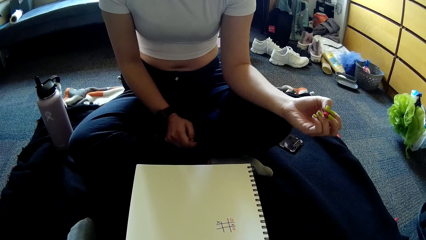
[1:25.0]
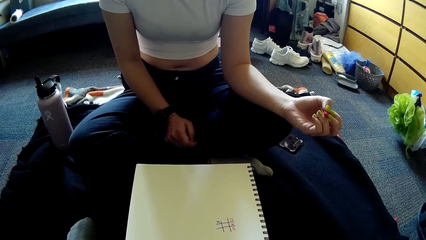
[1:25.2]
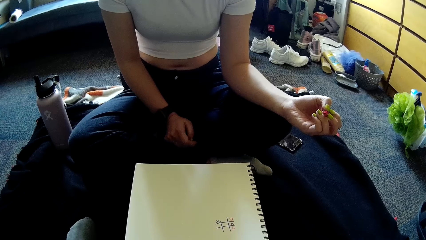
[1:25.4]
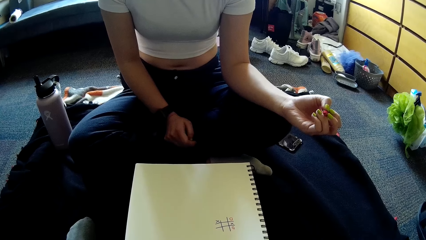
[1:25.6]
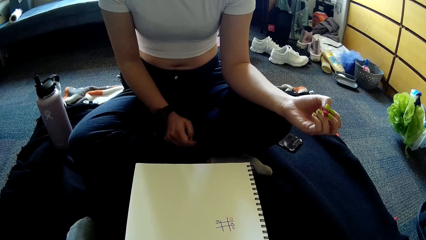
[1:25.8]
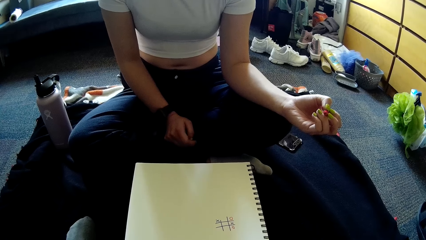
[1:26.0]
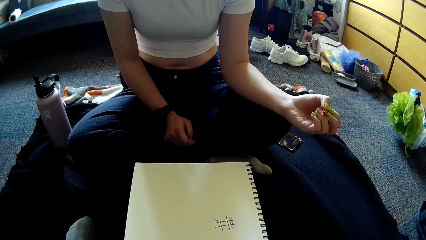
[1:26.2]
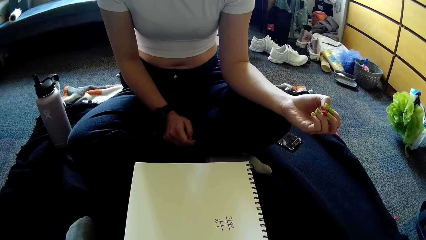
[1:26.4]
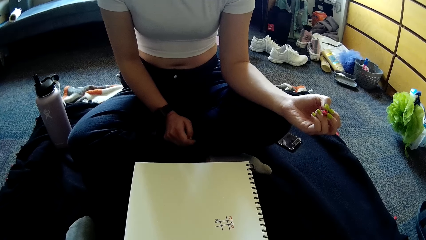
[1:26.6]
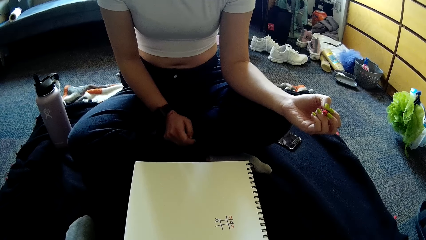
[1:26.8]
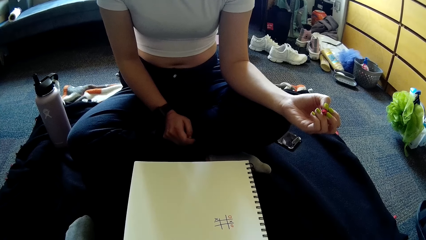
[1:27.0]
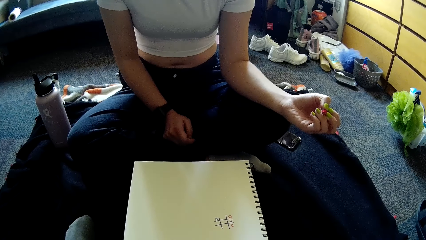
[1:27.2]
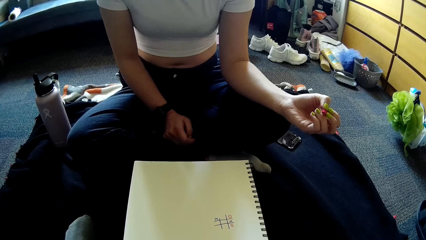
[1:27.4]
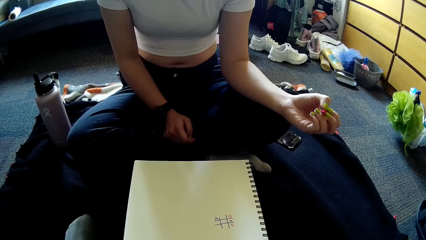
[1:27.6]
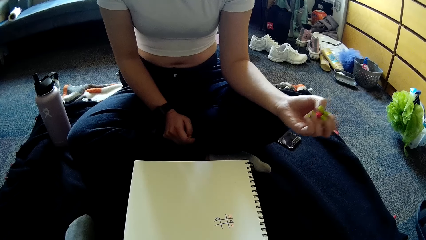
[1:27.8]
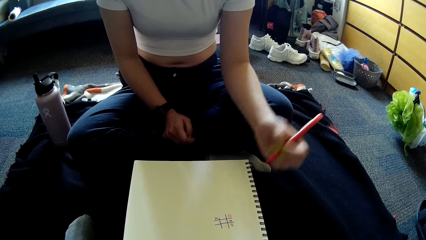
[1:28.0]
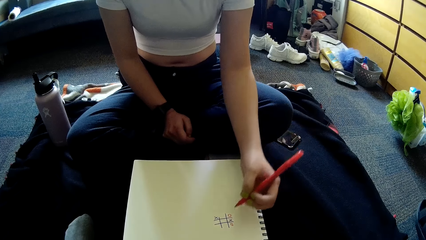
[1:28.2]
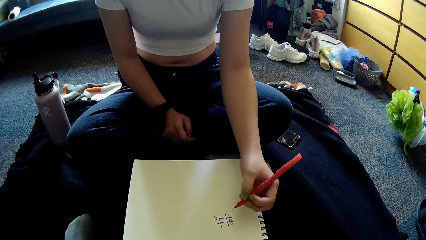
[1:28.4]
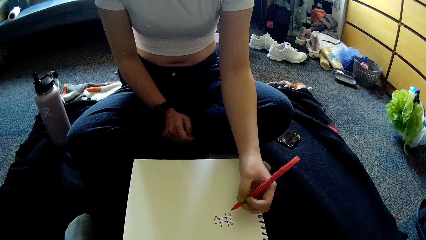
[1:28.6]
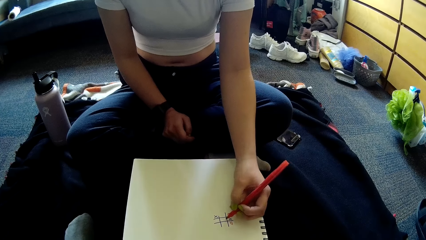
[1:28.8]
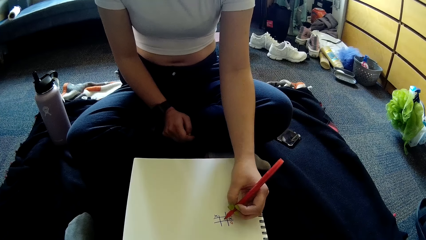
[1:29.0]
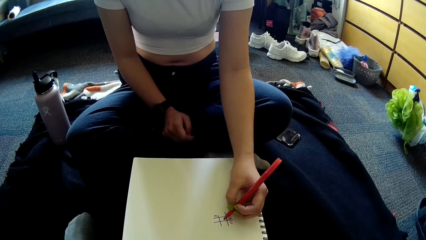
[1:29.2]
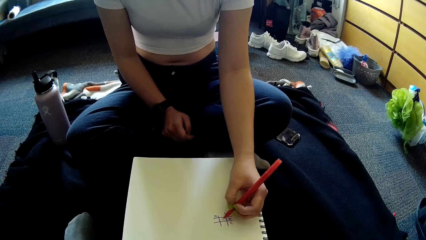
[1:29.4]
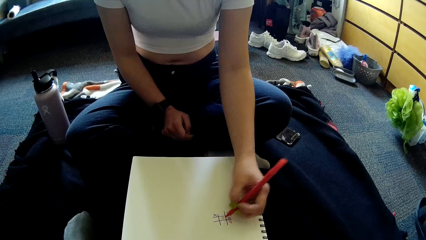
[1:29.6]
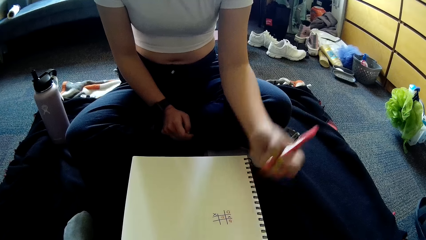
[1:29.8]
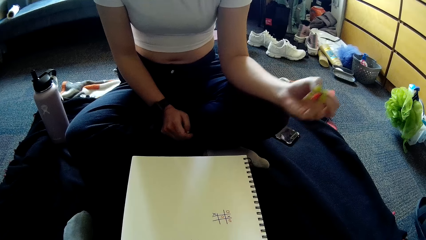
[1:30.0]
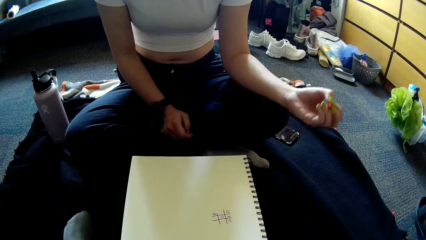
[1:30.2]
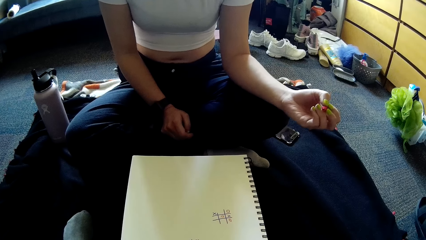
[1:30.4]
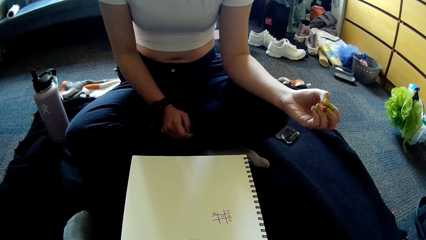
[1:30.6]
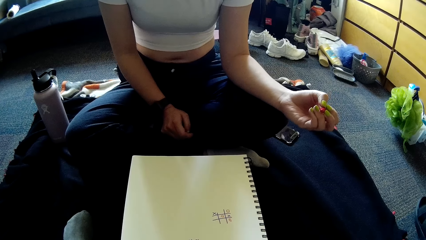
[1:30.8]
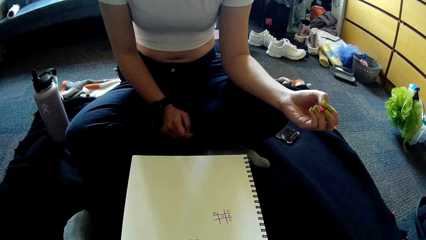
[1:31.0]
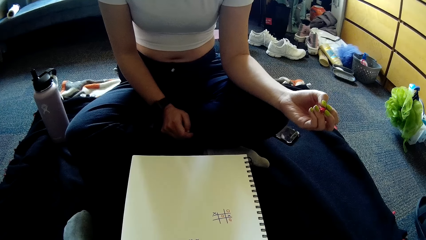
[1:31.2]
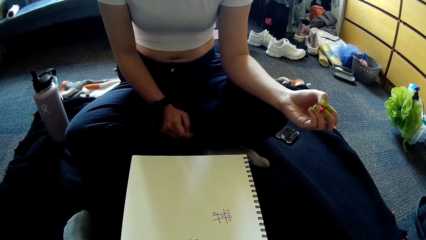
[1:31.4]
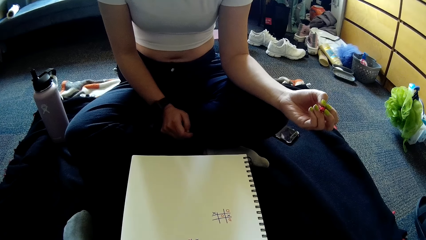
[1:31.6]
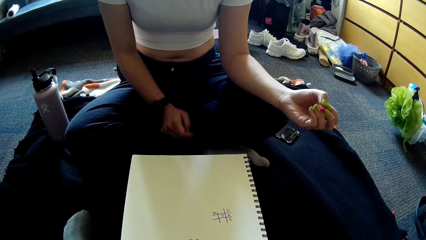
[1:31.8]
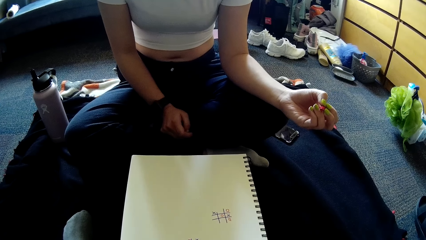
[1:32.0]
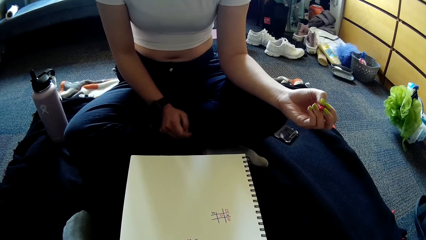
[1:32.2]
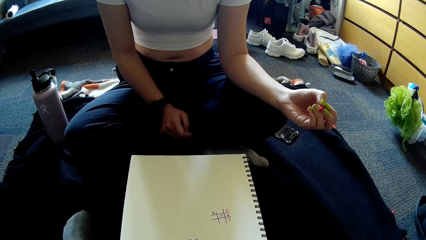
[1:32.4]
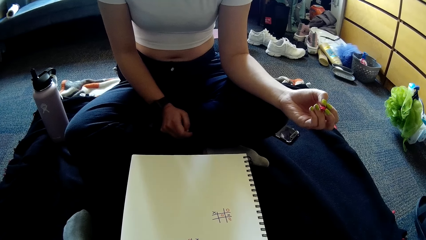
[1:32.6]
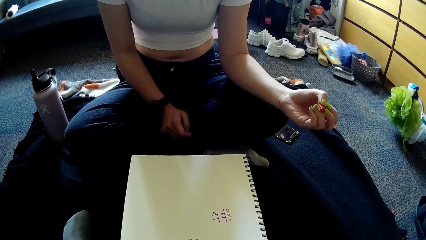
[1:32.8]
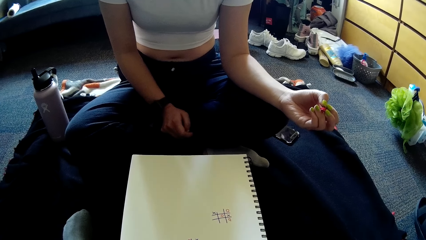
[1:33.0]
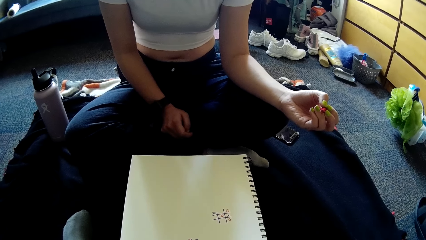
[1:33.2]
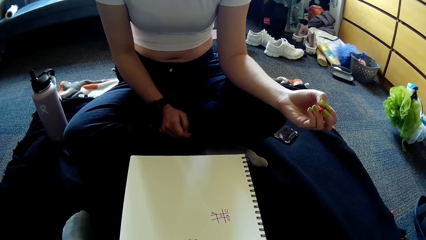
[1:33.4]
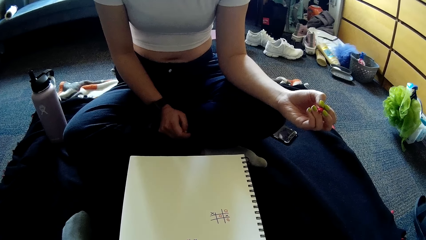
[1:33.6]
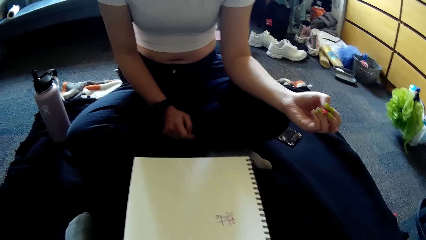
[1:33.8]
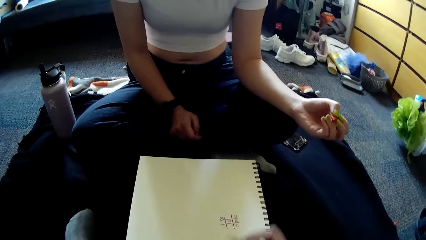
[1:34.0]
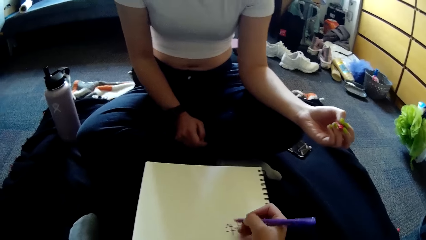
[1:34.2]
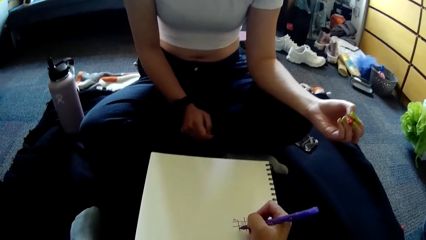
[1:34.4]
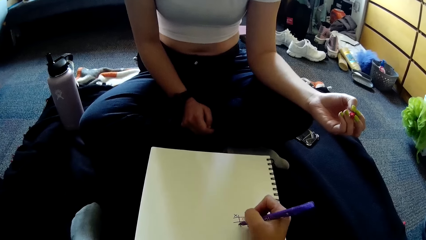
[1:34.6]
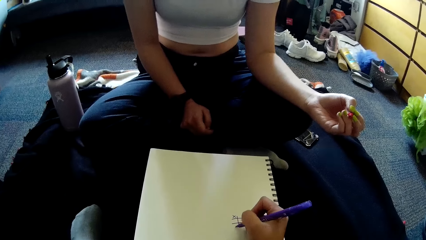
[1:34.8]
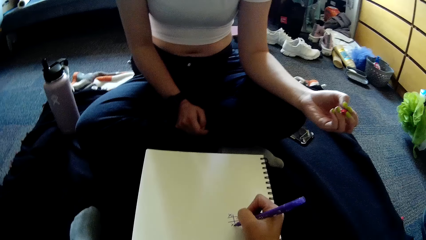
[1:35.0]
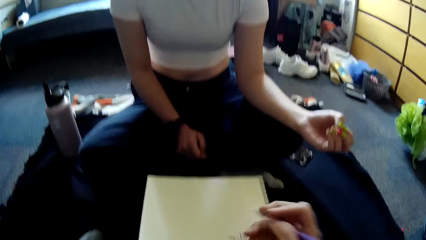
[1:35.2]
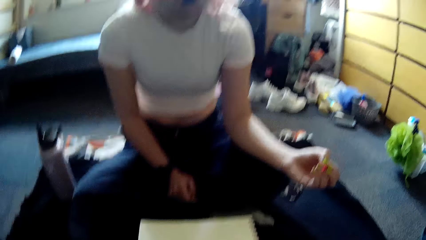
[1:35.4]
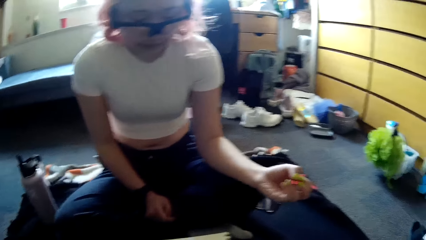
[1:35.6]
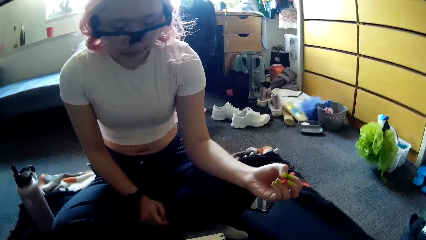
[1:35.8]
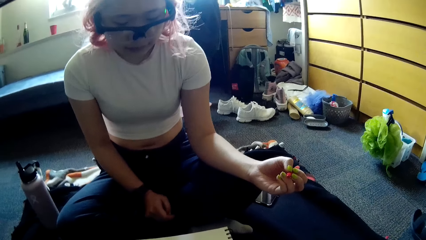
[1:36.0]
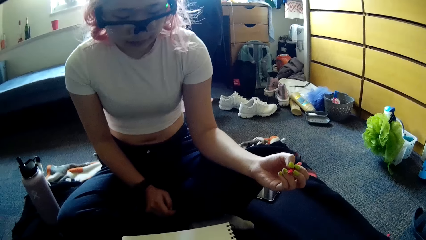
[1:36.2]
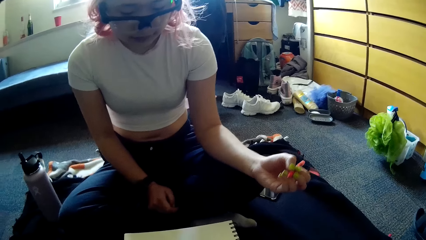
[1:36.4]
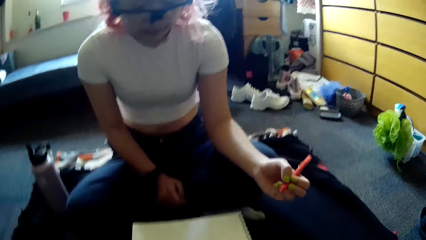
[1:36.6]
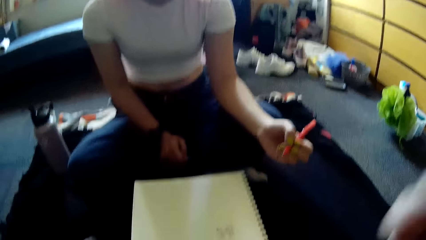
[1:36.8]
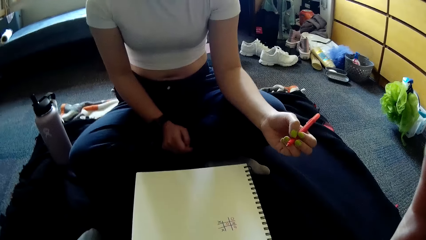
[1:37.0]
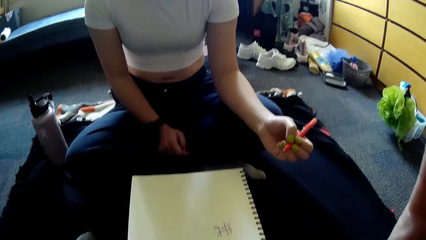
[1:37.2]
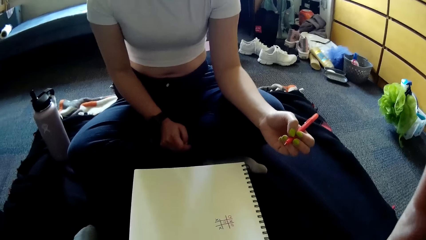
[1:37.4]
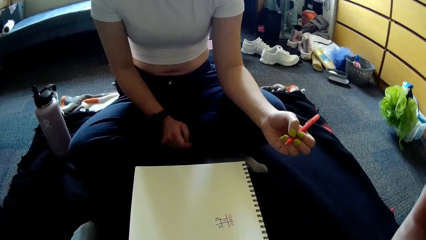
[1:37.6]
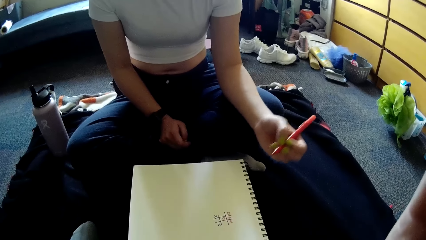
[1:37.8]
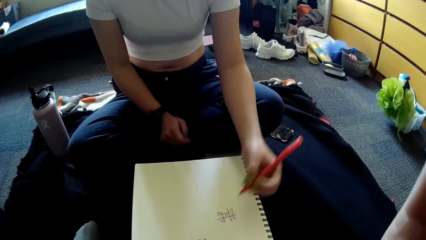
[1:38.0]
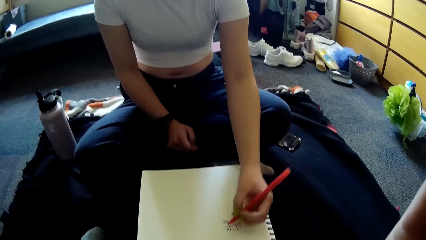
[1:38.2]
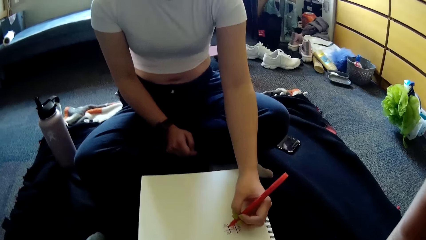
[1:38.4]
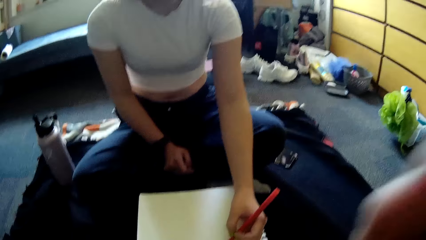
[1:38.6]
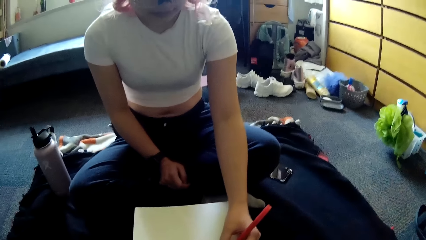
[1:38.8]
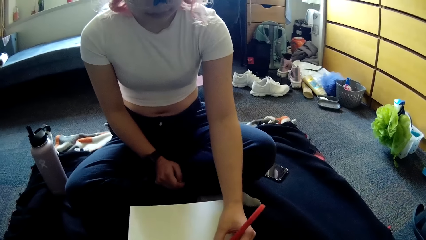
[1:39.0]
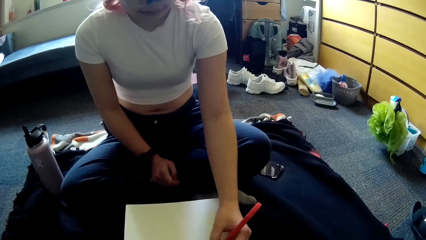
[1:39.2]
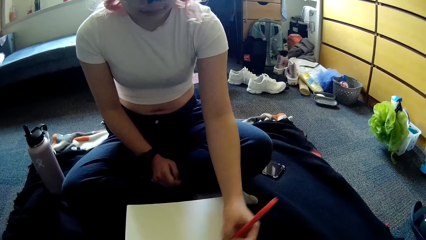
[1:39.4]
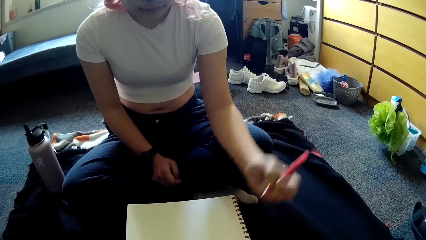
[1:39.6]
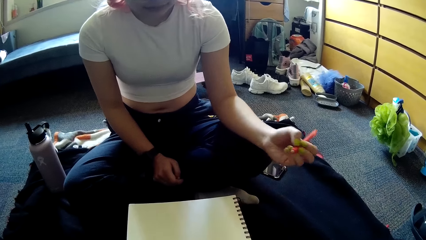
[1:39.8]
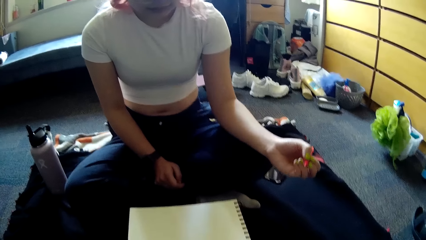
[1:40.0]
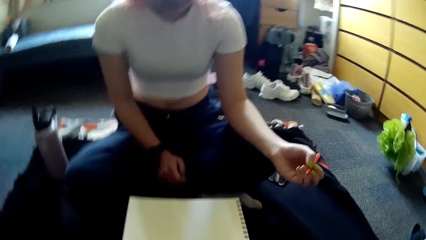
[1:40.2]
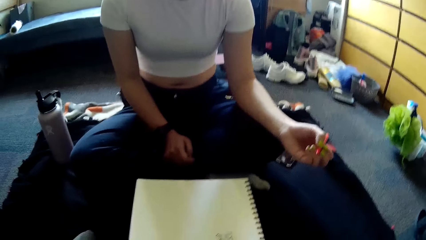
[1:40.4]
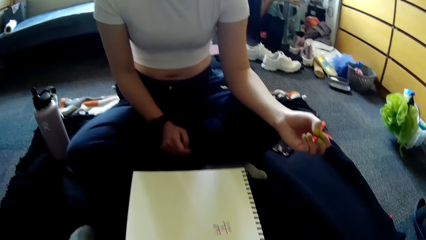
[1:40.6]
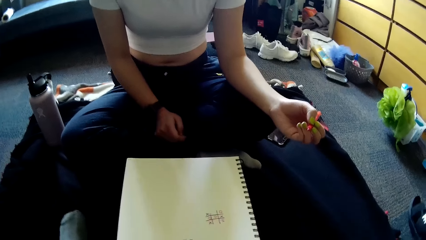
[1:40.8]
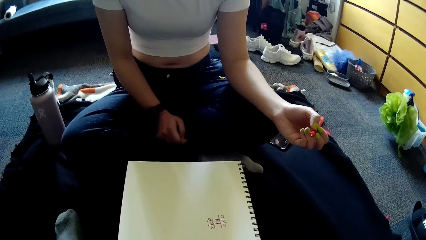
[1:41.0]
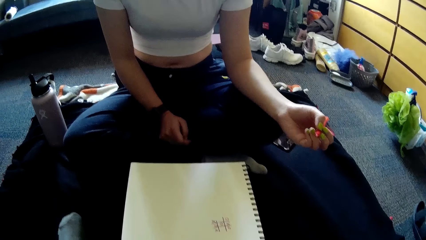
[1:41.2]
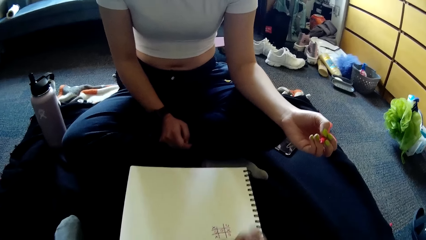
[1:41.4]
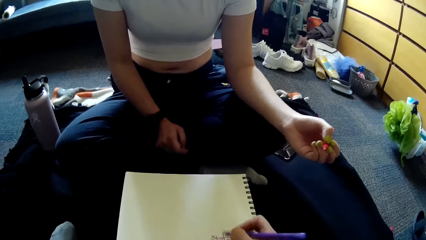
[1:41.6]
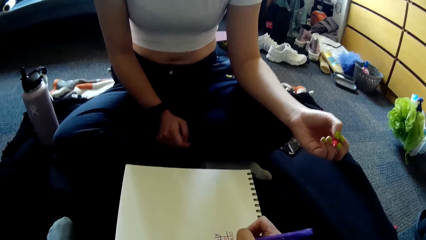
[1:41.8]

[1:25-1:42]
The woman plays paper game with the pen in her left hand on the jotter. The camera wearer plays paper game with the pen in the right hand on the jotter. She touches her face with her right hand. The woman plays paper game with the pen in her left hand on the jotter. The camera wearer plays paper game with the pen in the right hand on the jotter.
